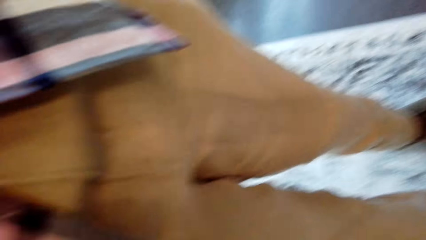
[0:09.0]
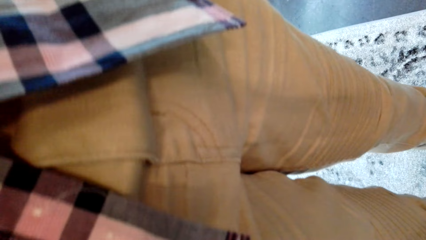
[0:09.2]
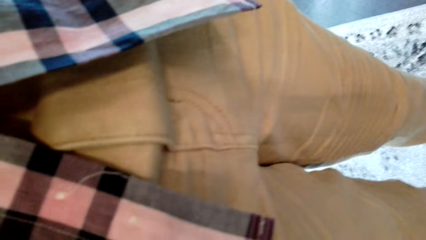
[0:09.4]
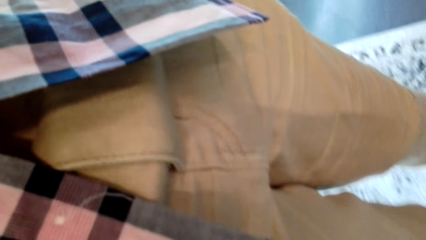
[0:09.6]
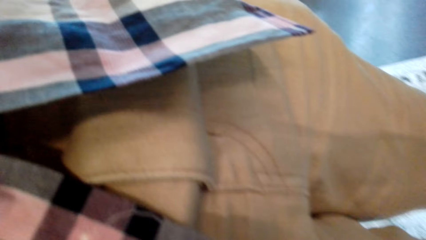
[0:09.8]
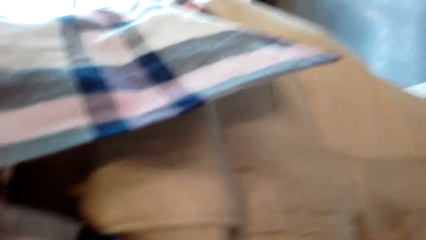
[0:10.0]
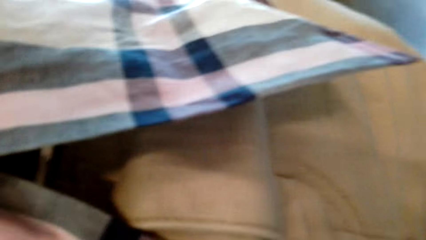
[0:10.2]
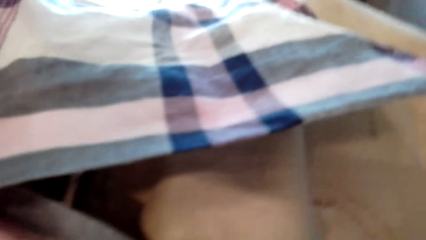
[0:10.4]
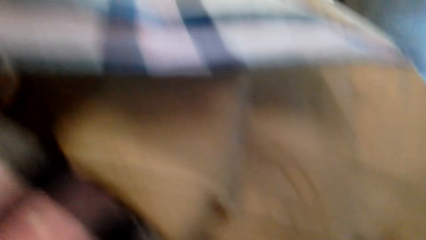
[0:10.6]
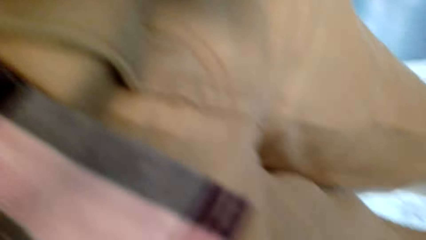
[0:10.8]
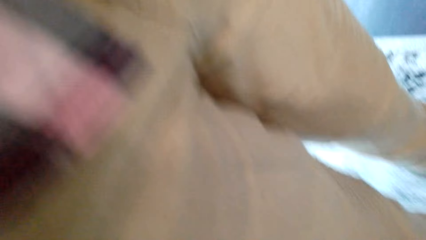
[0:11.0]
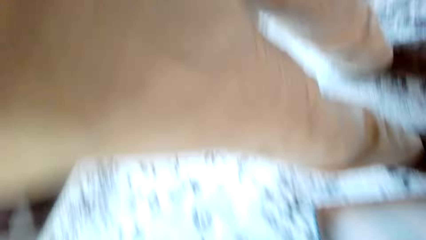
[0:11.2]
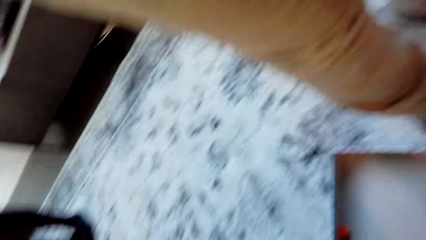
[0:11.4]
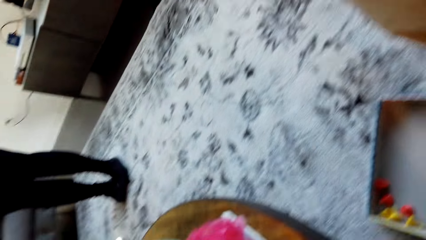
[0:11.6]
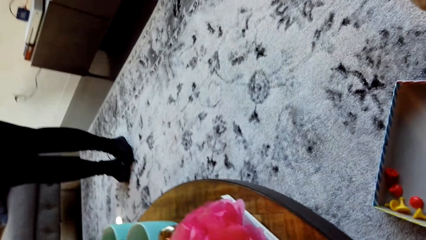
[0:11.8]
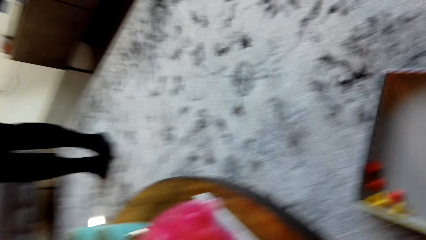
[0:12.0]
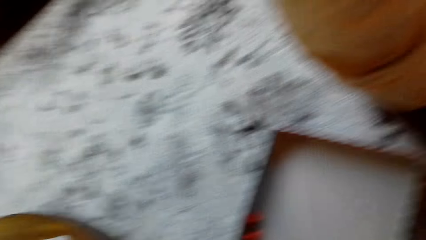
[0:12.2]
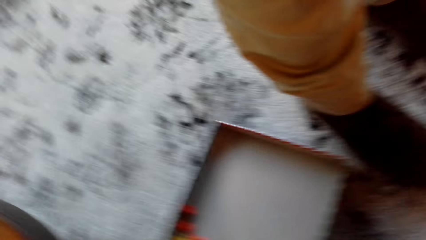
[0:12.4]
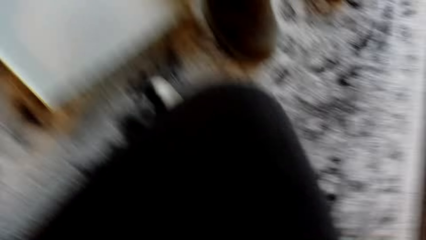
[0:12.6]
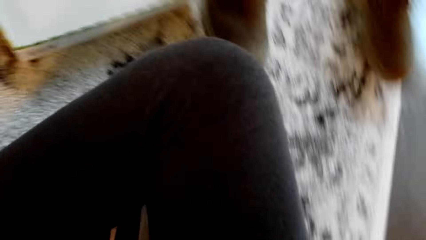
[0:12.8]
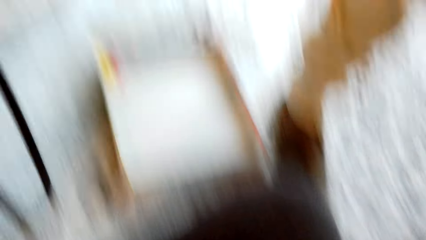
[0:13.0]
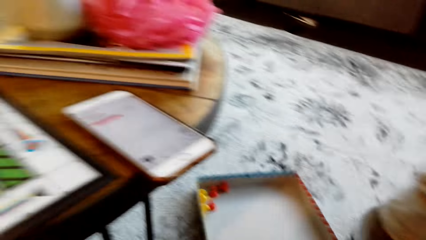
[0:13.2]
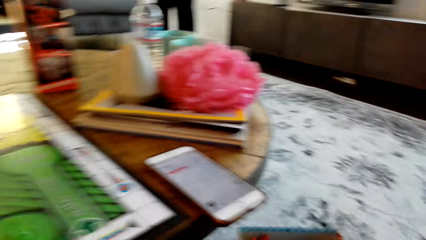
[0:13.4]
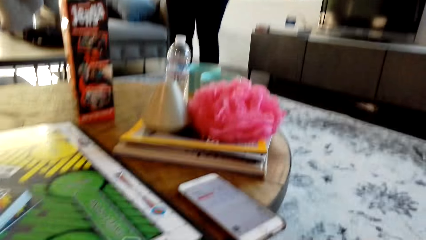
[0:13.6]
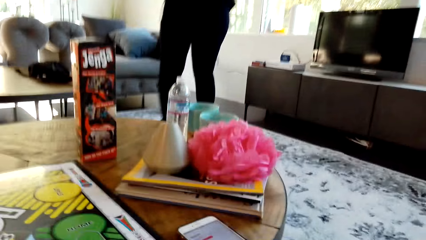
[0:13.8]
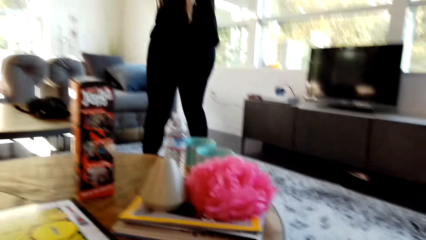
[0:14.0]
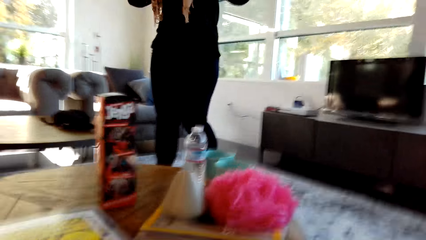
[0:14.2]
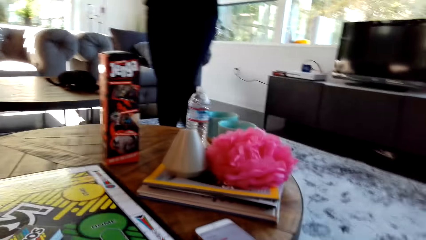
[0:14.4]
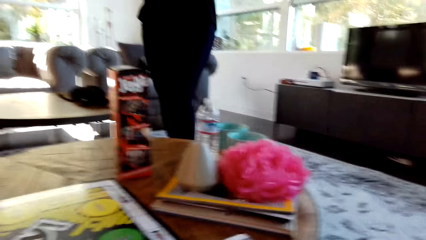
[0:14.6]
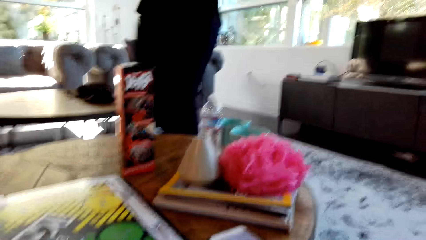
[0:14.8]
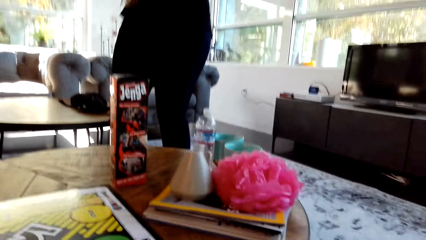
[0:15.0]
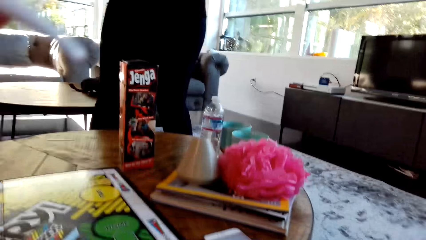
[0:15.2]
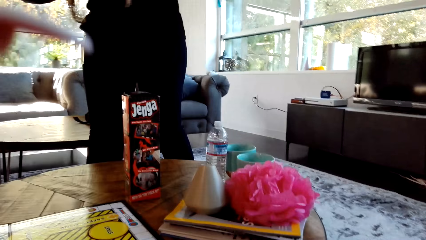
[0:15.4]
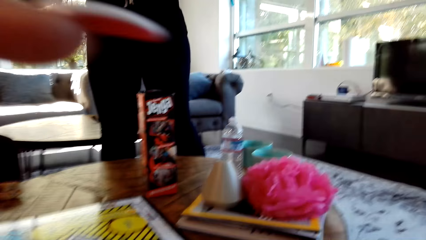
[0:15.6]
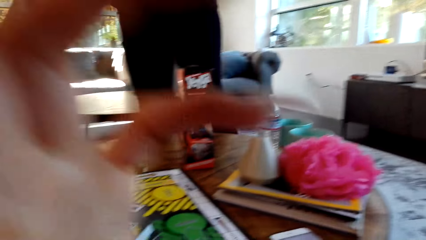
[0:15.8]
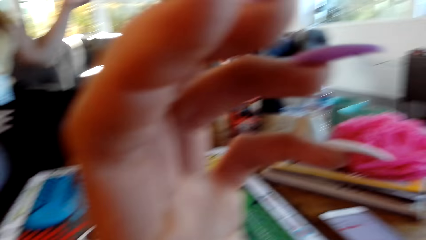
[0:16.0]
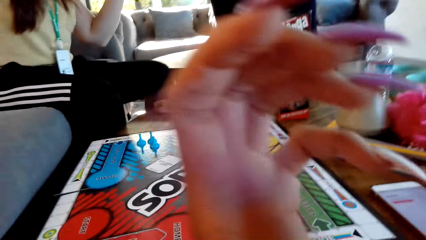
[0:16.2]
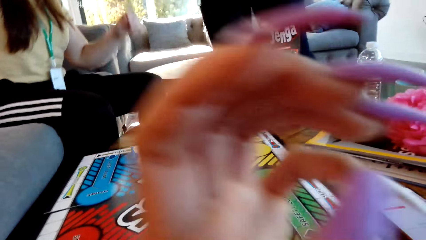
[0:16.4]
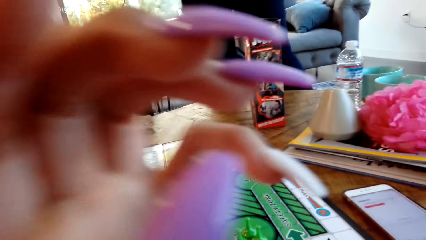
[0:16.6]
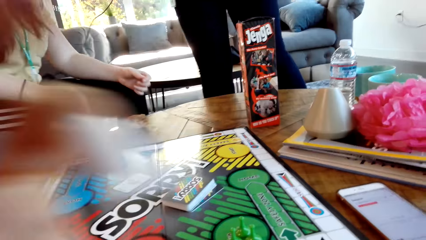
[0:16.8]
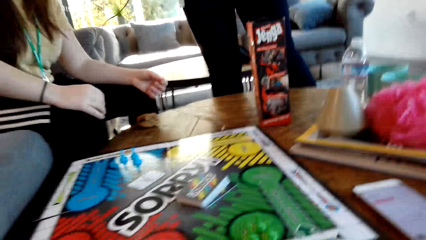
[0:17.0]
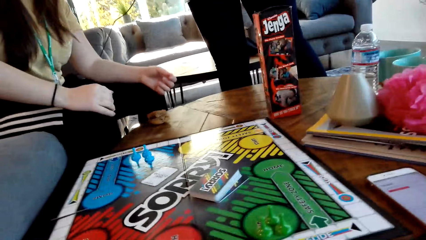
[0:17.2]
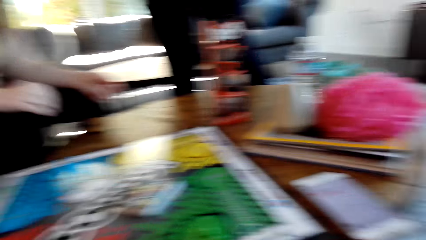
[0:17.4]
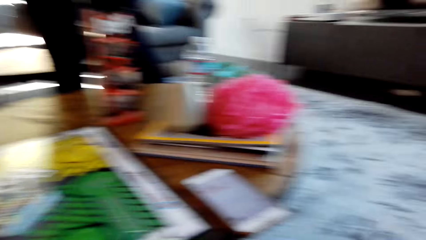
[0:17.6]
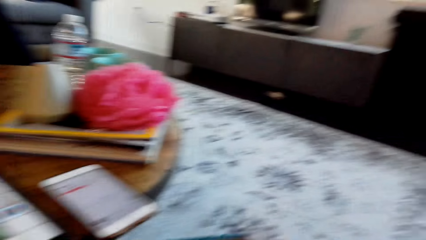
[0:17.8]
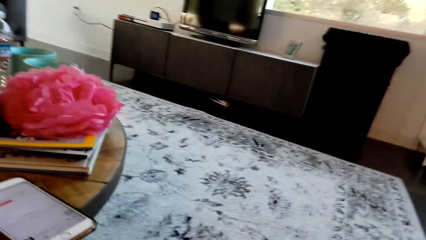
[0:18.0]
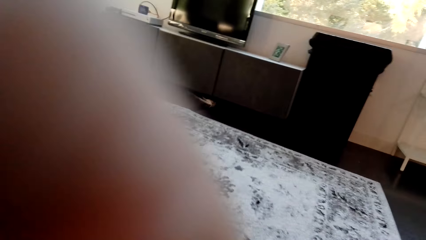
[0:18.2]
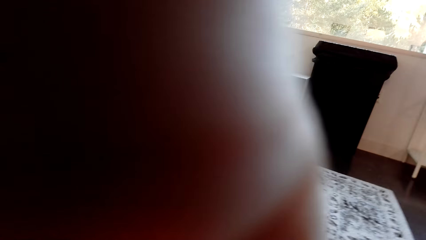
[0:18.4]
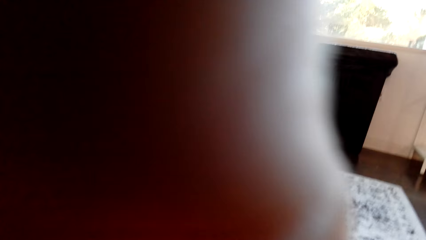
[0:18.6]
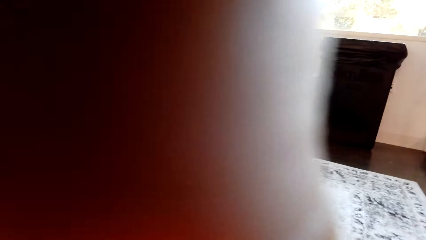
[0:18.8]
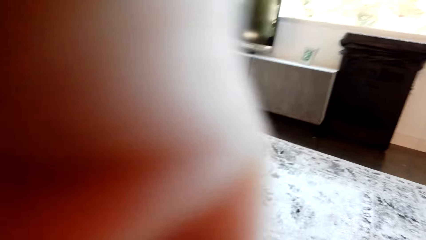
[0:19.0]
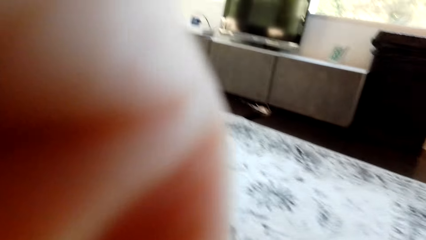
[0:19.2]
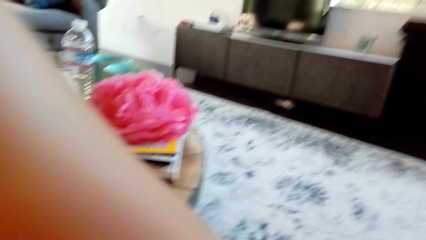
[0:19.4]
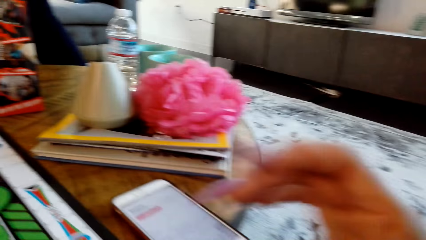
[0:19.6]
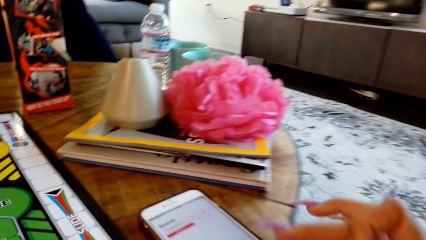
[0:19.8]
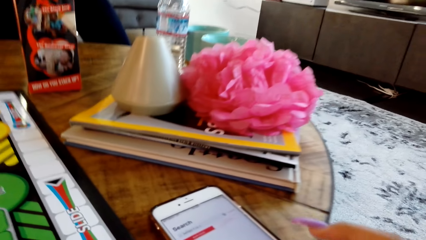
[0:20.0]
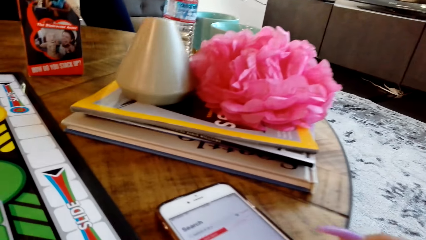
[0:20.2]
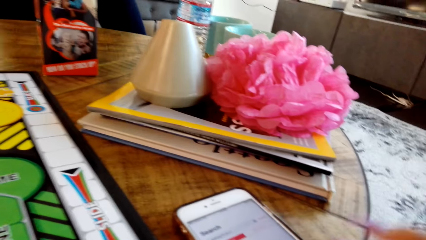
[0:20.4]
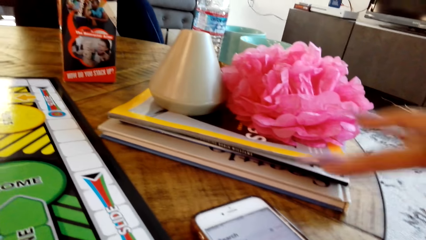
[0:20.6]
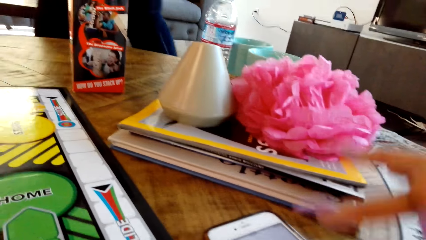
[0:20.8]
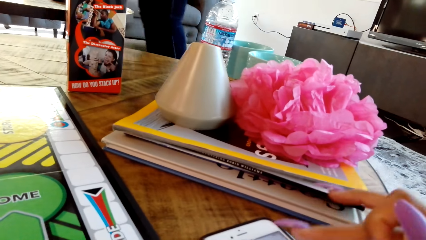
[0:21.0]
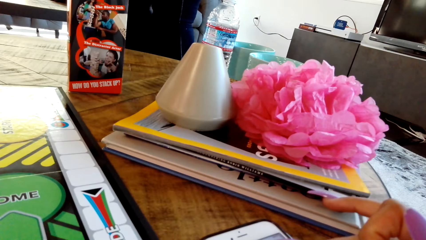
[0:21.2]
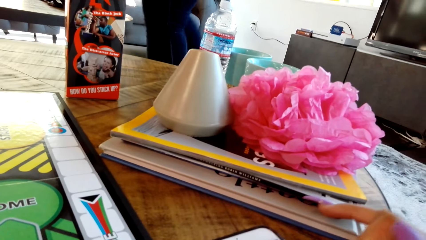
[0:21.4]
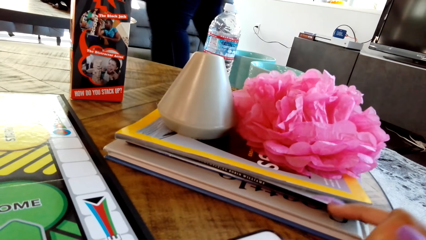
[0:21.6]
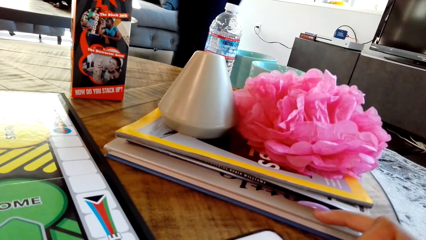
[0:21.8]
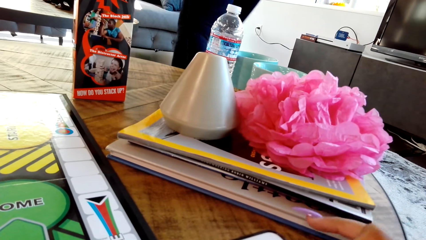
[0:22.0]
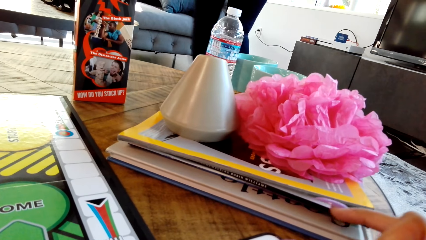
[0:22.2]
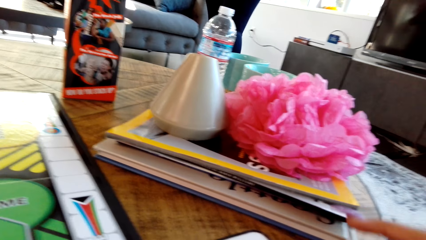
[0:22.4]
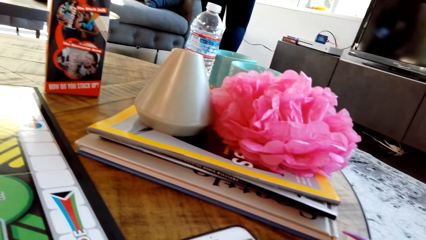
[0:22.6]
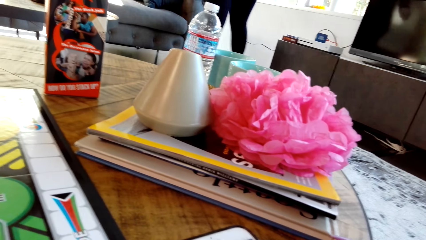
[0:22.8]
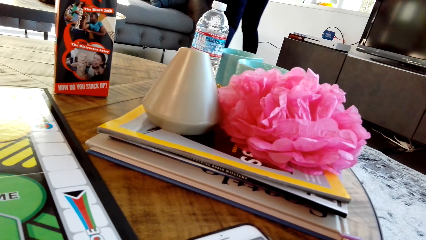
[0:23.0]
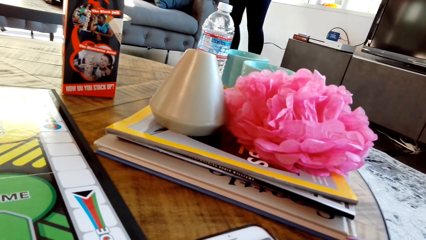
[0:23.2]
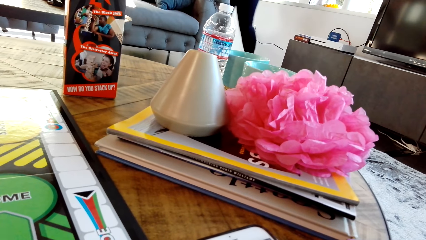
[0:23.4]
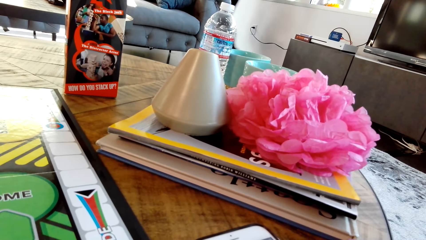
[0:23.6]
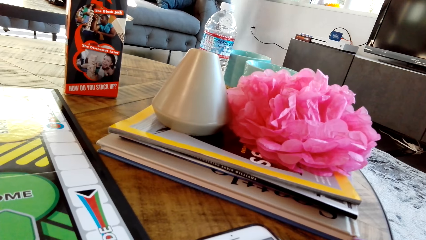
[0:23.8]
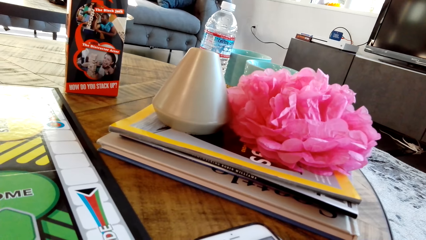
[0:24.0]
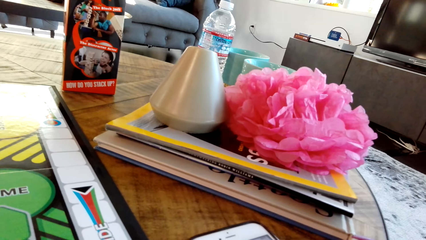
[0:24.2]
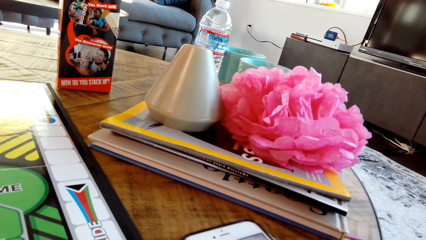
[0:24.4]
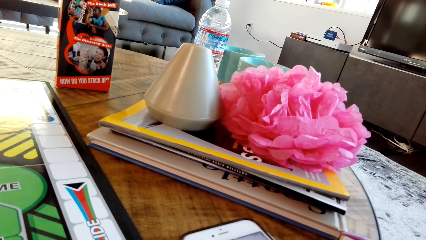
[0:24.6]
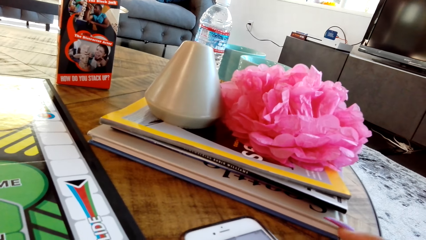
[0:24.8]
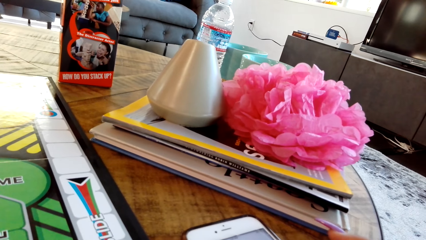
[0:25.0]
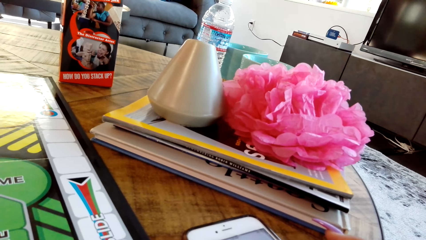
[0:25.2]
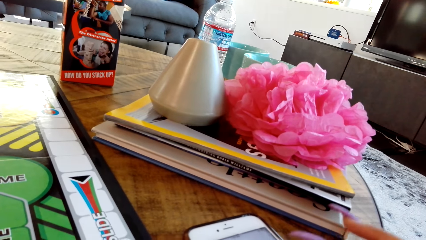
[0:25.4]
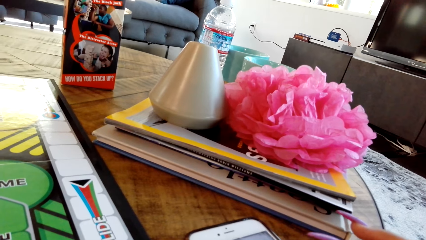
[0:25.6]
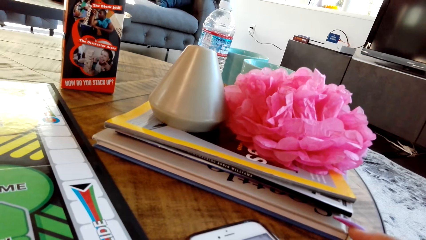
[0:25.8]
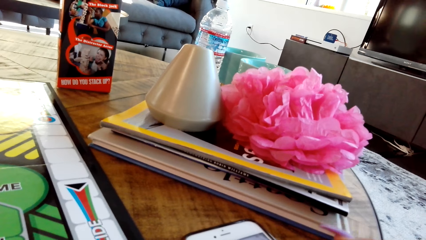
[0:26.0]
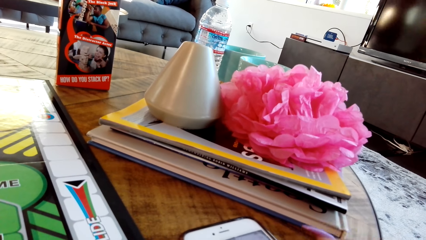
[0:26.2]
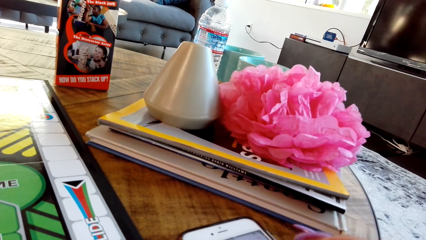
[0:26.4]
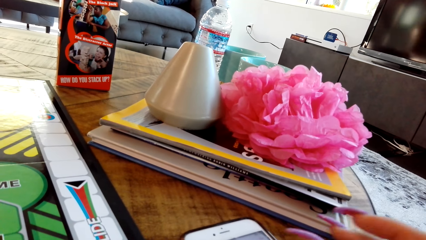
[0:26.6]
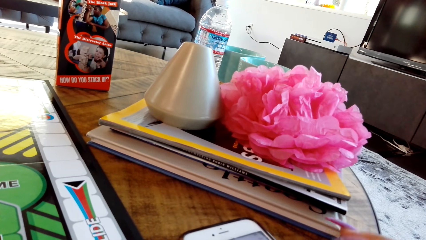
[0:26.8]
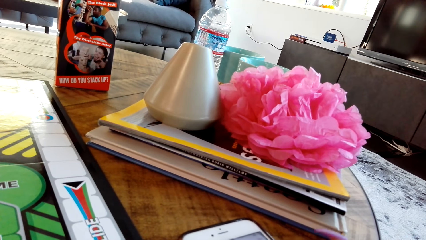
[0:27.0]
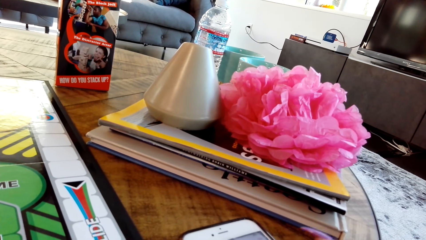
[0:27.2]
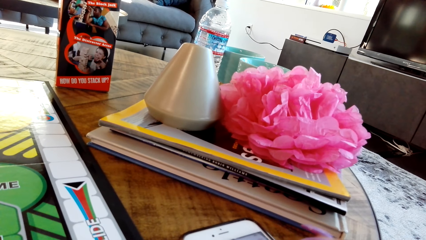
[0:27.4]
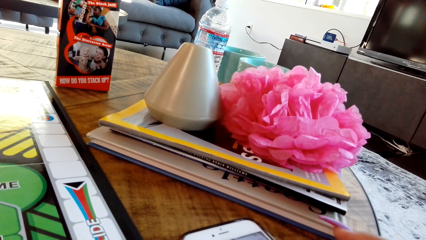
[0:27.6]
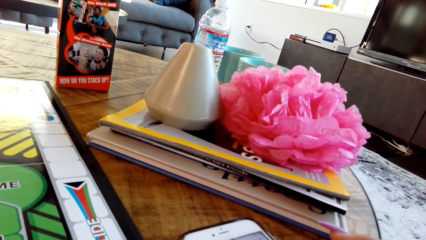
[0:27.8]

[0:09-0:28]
The camera wearer adjusts the camera. They exchange the camera. They wear the camera. They adjust the camera. A person moves around the house. The camera wearer touches the glasses. They dial the phone. The person moves around the house. The camera wearer operates the phone.
